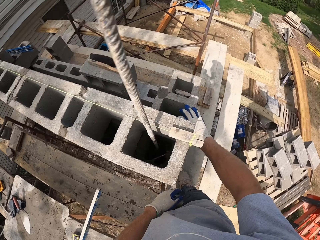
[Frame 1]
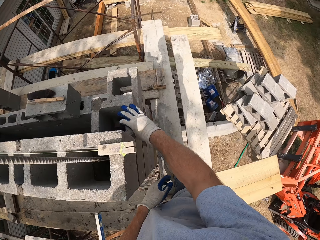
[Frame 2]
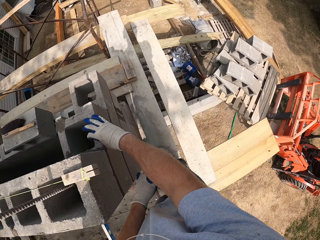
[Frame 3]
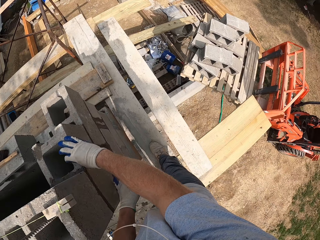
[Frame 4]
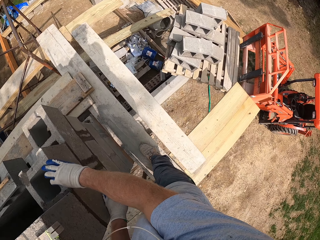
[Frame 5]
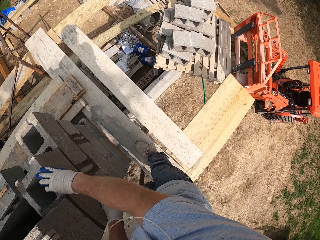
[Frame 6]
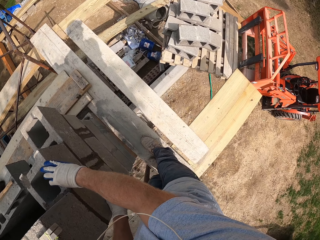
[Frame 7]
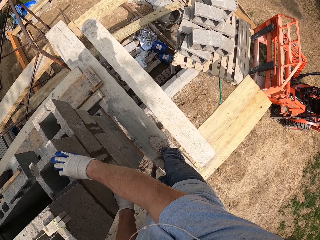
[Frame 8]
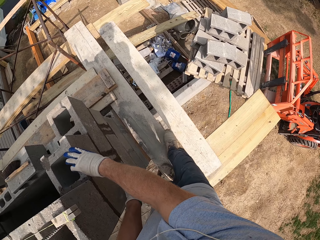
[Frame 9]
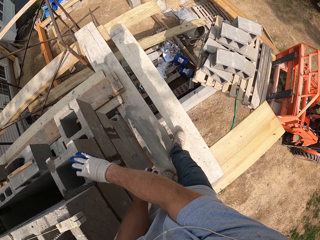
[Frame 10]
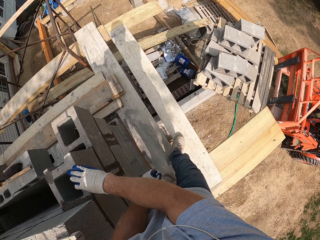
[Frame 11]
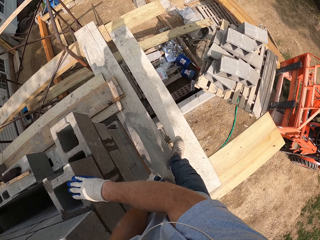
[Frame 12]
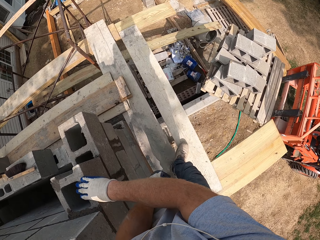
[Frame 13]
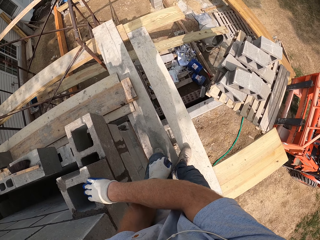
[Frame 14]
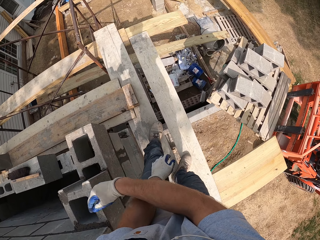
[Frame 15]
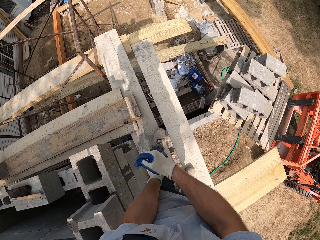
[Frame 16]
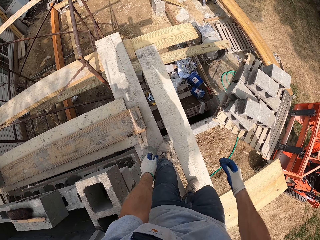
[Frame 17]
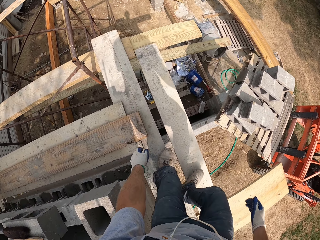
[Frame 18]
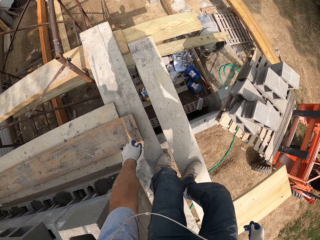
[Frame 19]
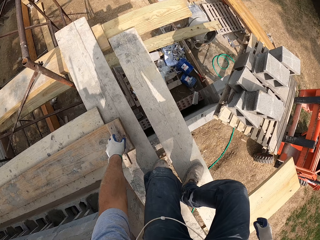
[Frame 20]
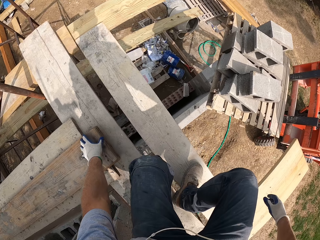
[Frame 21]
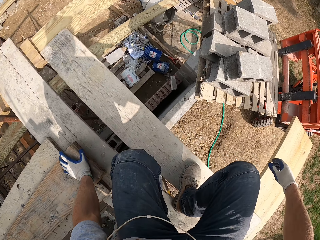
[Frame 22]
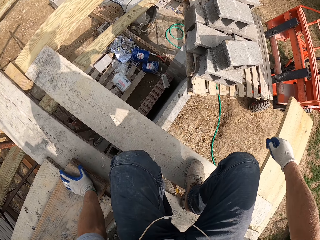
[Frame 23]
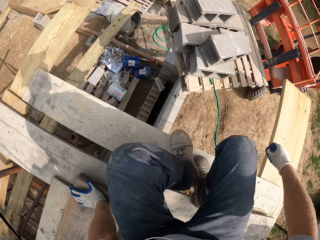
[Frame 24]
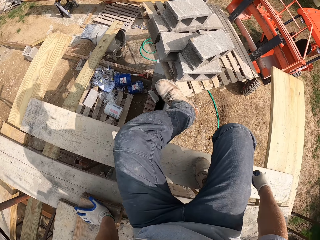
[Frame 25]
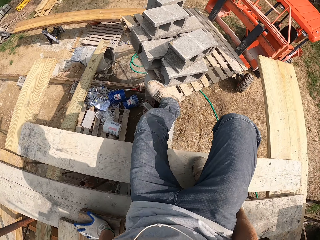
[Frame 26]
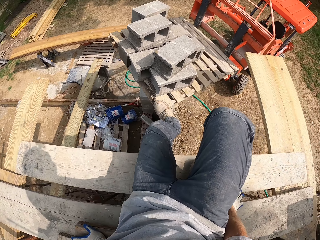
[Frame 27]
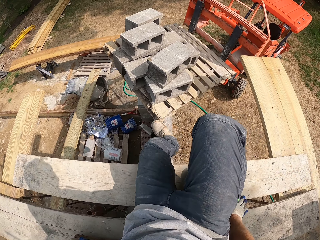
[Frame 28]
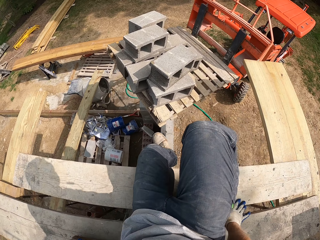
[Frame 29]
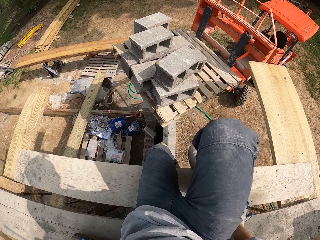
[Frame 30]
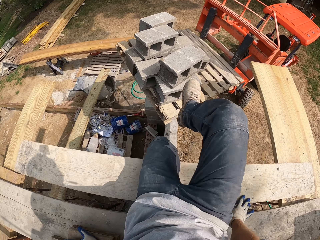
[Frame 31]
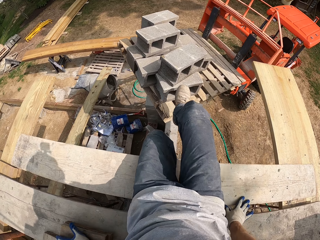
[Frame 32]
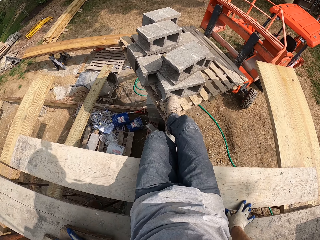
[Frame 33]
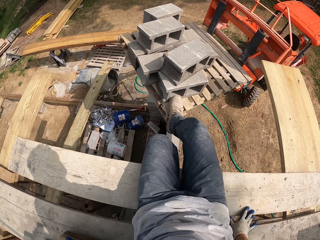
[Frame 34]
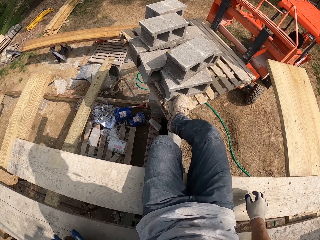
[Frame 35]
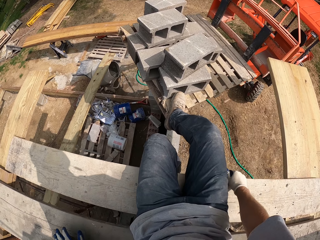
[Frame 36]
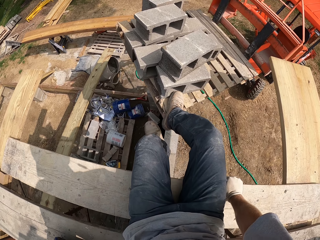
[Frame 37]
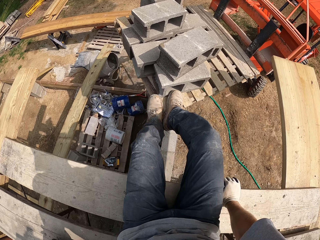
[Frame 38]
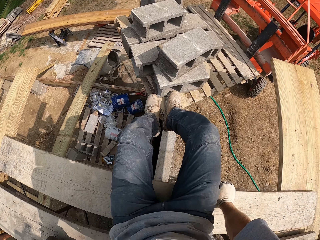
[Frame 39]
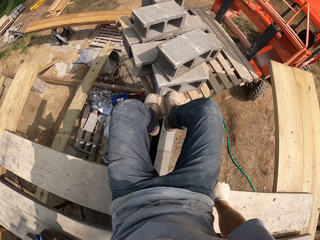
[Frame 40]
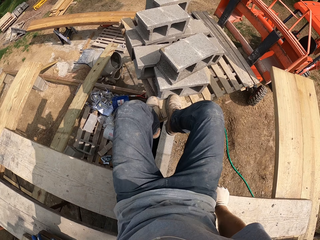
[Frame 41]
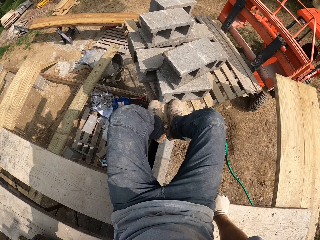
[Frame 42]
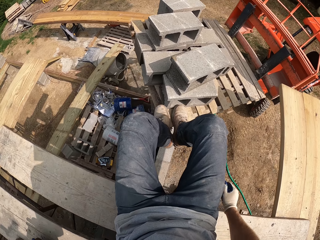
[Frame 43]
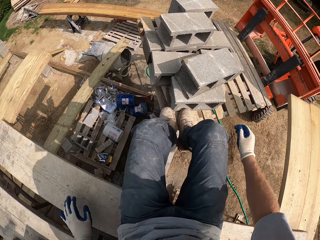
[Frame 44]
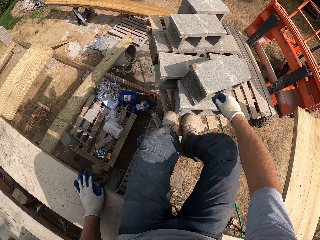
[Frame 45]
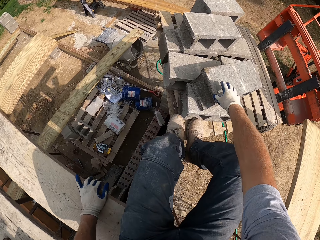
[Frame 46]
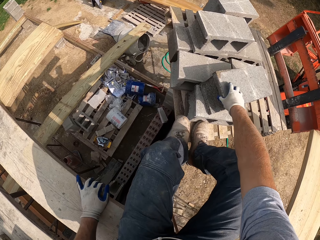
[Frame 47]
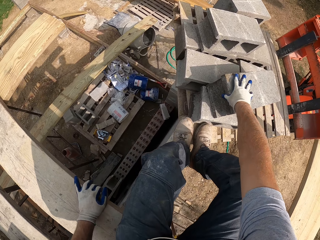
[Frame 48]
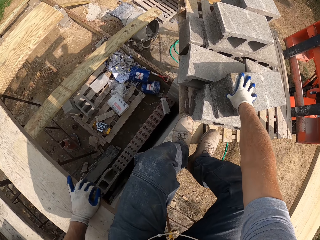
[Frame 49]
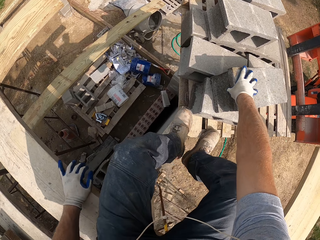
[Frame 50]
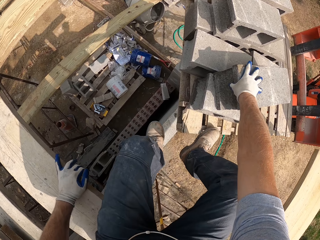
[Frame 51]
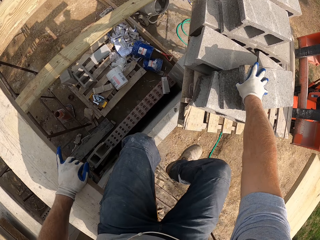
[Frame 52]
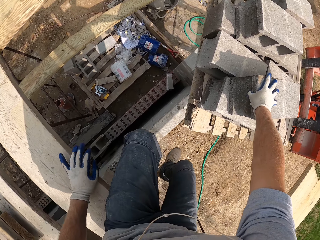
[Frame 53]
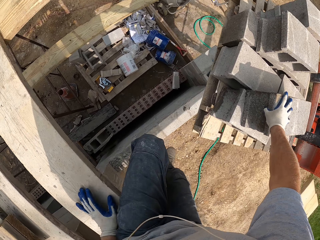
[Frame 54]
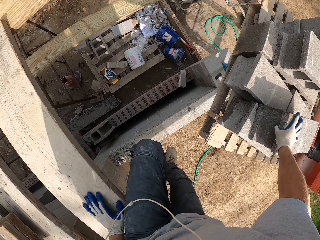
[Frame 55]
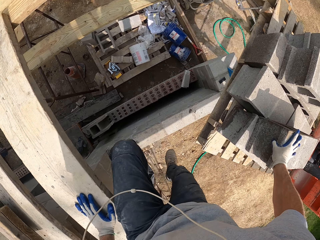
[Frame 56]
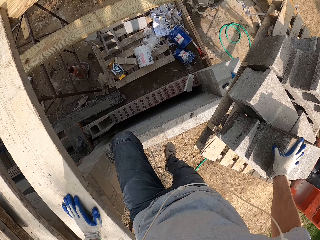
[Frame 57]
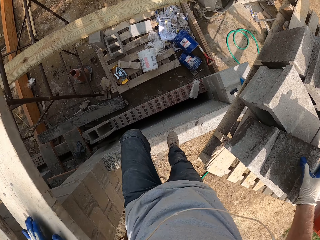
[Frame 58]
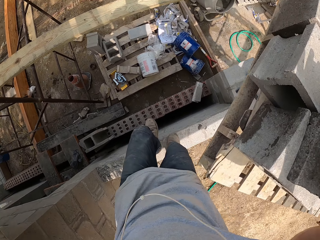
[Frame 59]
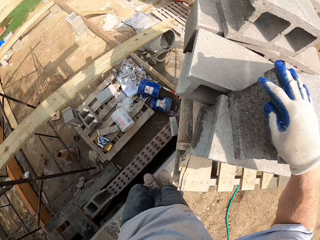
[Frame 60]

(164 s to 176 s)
The camera wearer touches the bricks. They sit on the wooden pieces. They touch a wood. They climb down. They touch a block on the pallet to get down.

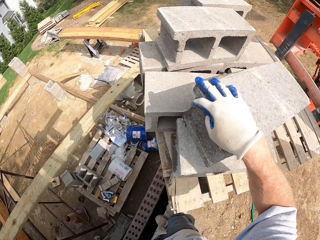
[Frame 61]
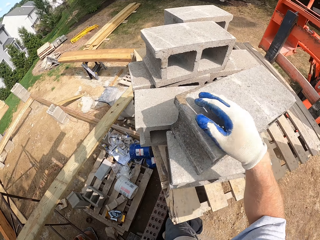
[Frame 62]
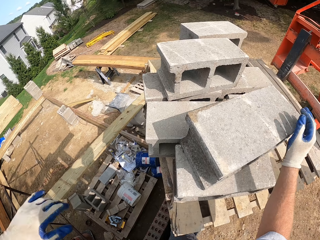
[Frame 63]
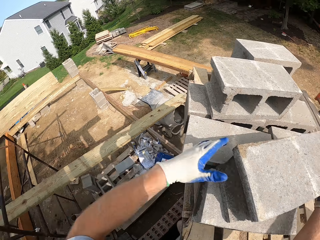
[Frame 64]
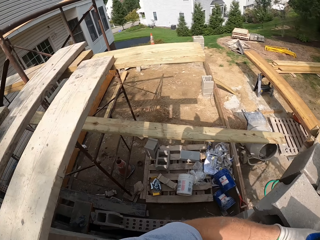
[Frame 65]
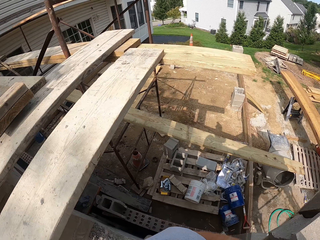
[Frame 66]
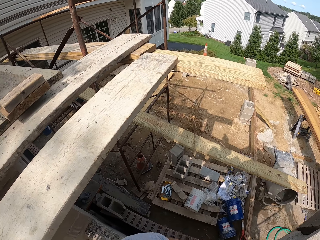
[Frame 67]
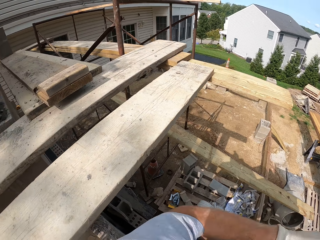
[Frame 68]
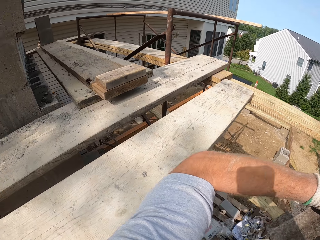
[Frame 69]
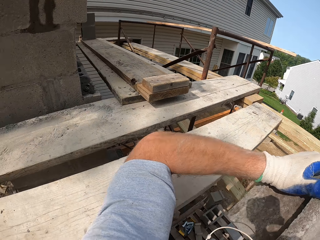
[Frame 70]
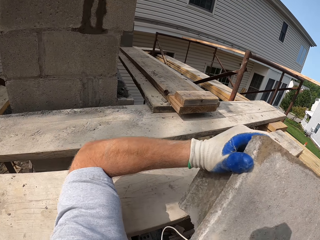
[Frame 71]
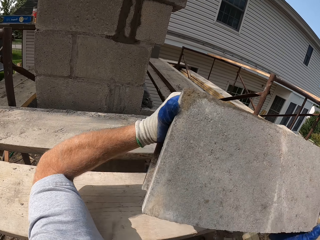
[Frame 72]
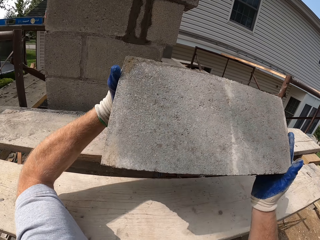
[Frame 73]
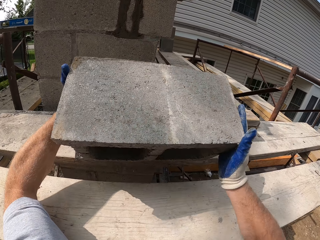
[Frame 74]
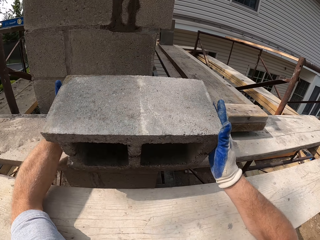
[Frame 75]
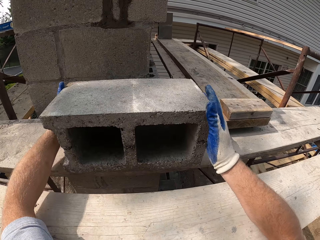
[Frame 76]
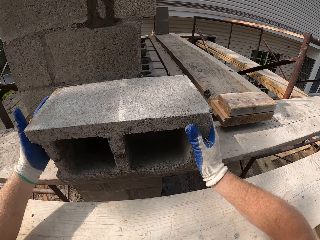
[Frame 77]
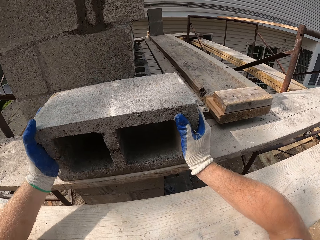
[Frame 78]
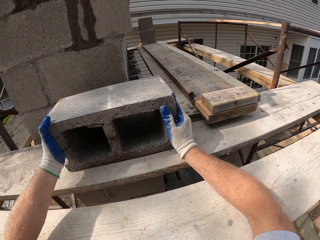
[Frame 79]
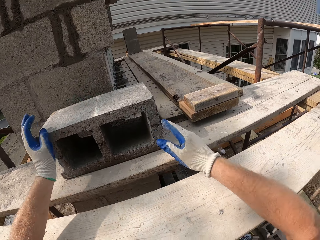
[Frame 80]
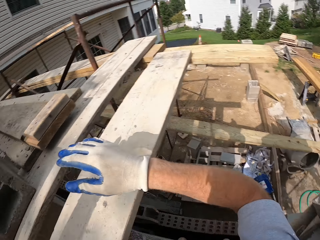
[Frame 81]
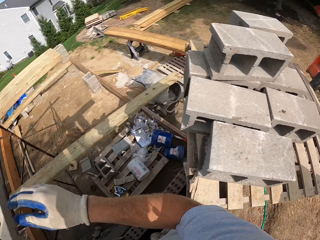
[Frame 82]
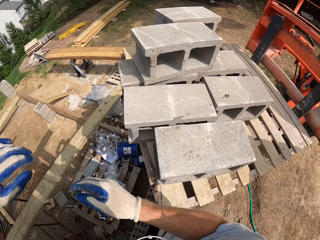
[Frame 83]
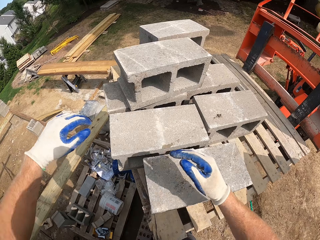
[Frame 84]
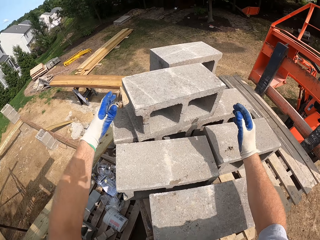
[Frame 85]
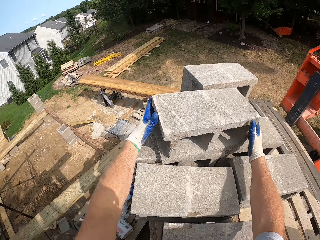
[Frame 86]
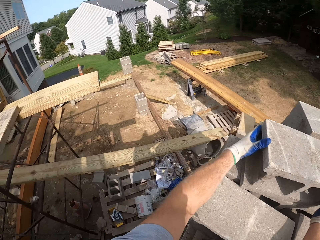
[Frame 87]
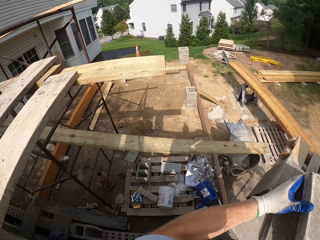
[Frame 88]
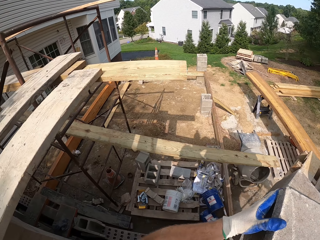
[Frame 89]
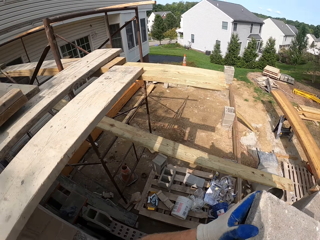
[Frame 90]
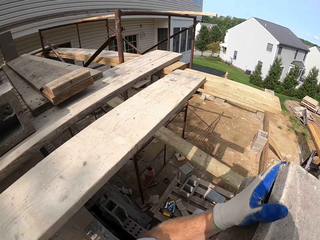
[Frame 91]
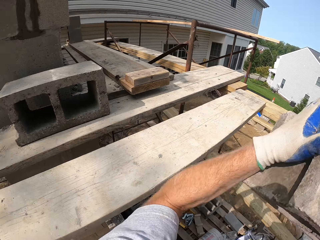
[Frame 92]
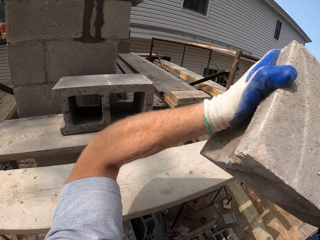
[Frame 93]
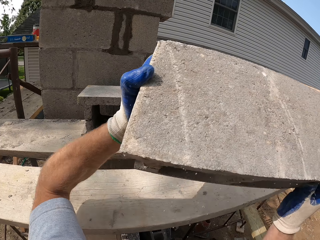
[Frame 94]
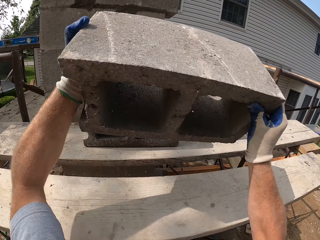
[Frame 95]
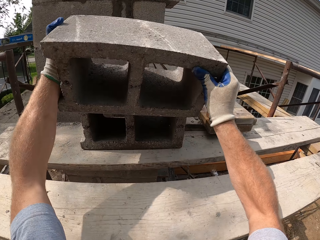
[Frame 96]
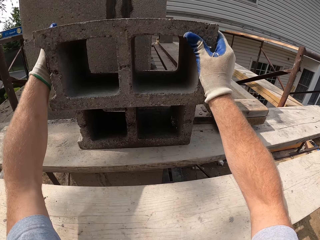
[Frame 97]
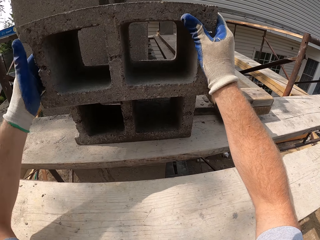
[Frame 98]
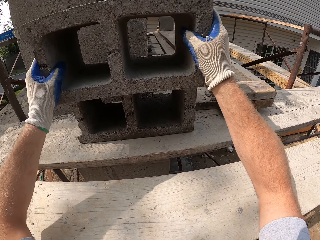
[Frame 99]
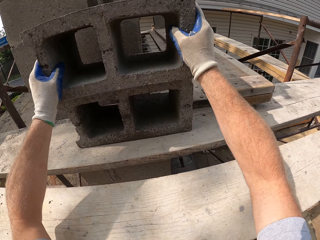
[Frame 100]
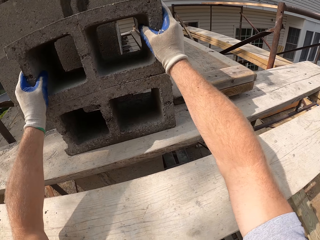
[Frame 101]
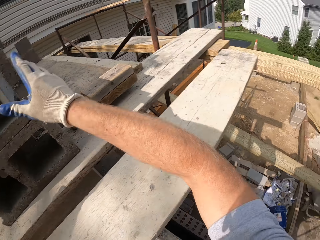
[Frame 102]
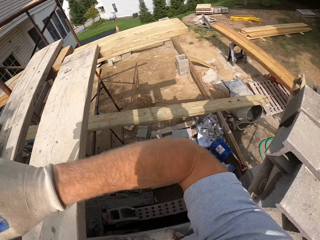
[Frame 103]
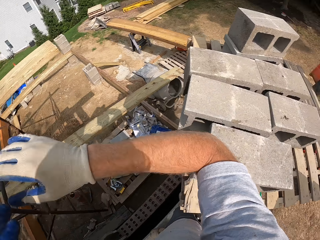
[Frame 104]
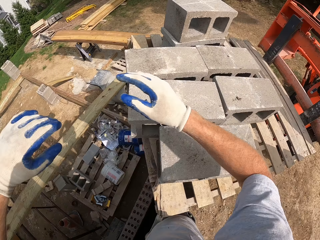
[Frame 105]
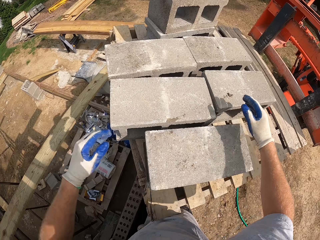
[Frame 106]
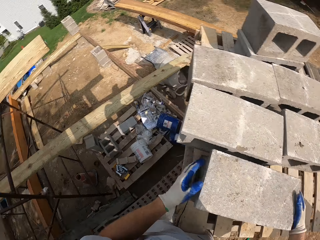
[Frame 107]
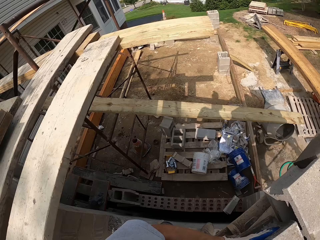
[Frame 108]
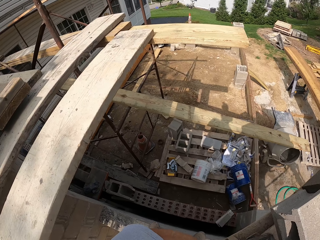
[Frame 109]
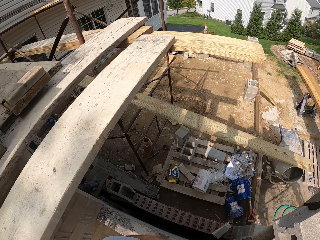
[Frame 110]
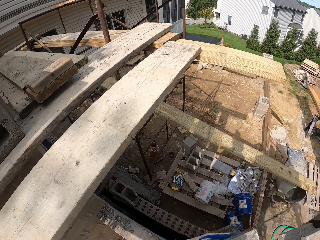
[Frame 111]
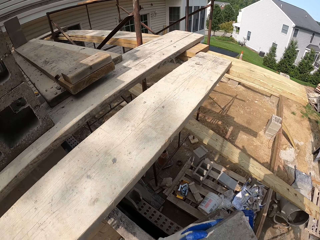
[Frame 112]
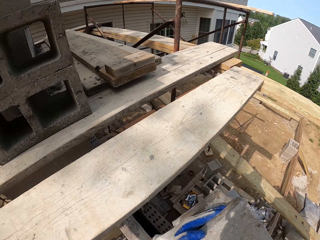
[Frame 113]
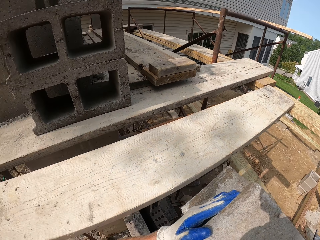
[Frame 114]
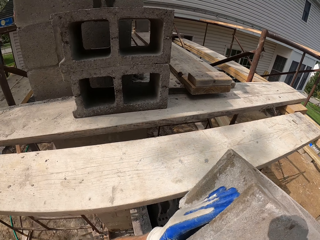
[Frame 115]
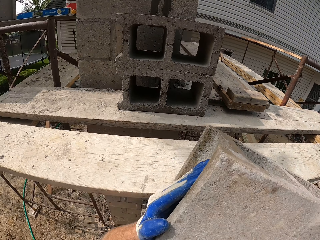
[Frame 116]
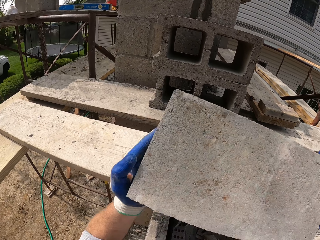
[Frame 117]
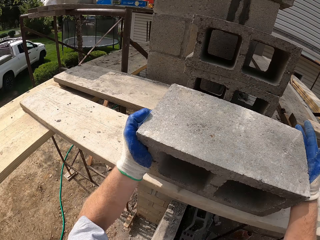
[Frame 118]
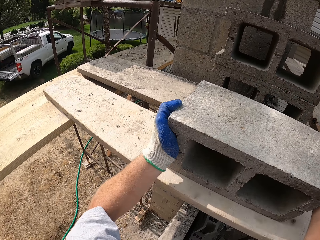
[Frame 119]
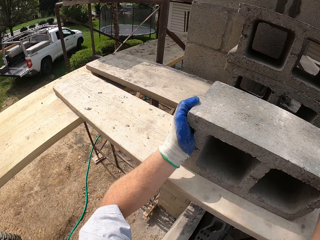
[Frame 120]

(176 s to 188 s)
The camera wearer picks the block on the pallet. They drop the block on the wood. They pick another block on the pallet. They drop the block on the block on the wood. They pick another block on the pallet.
